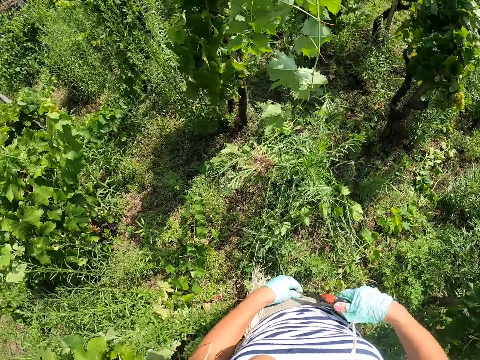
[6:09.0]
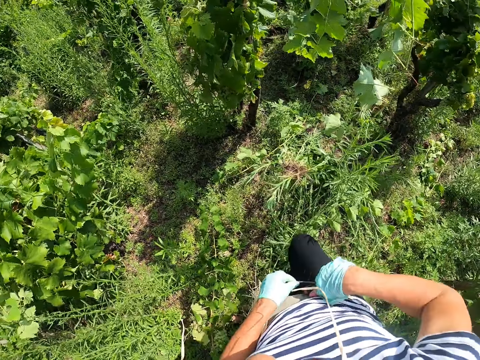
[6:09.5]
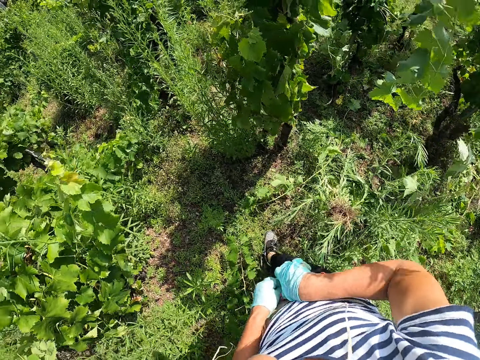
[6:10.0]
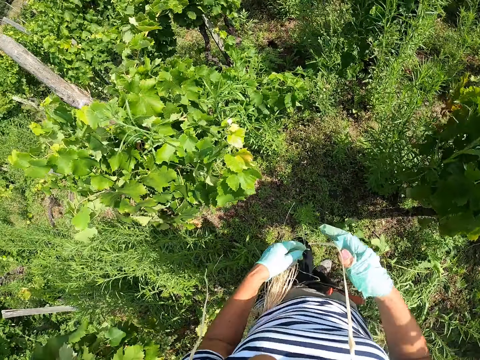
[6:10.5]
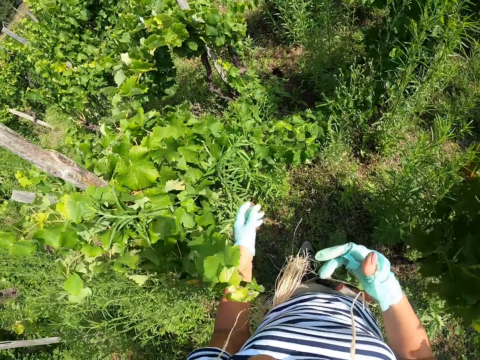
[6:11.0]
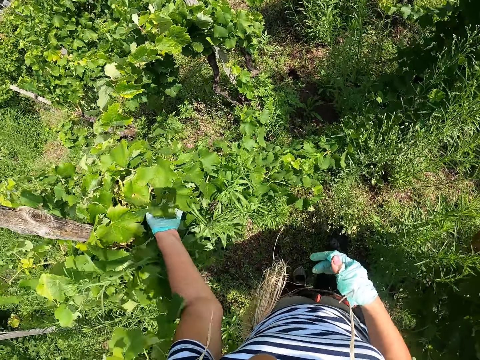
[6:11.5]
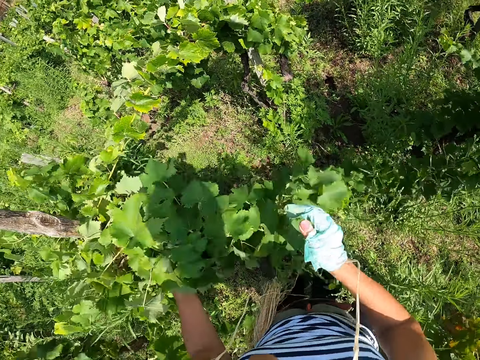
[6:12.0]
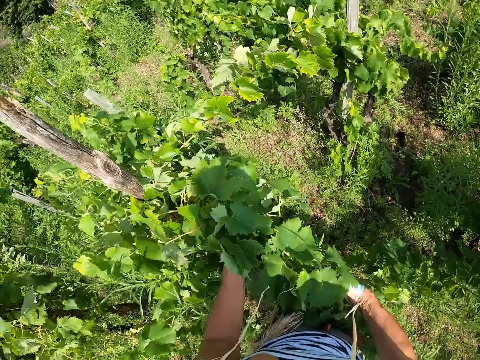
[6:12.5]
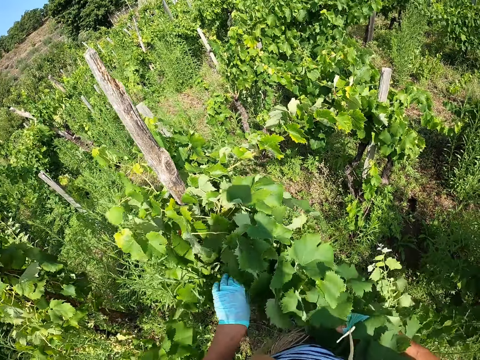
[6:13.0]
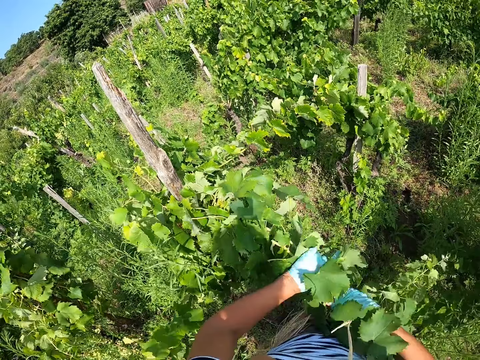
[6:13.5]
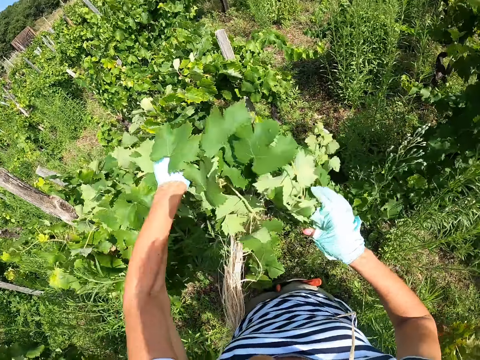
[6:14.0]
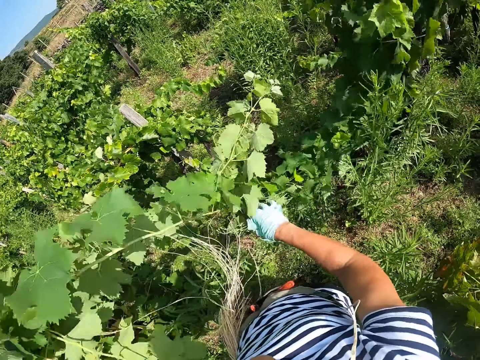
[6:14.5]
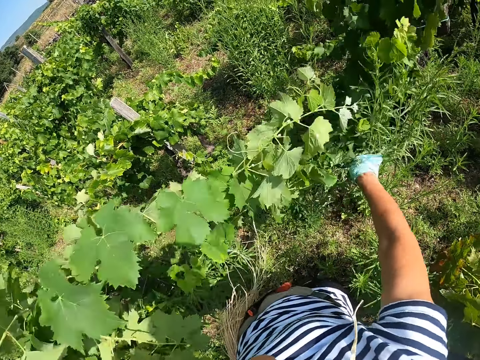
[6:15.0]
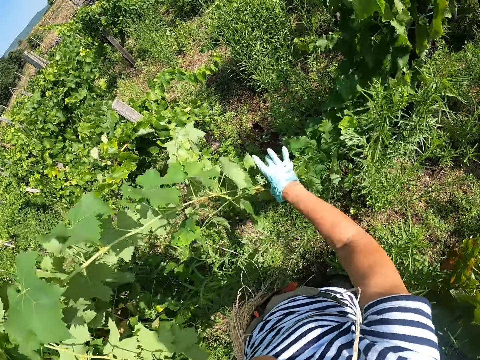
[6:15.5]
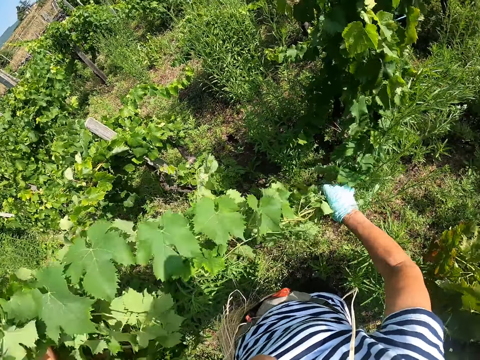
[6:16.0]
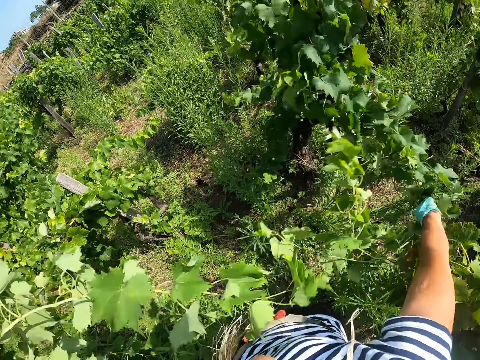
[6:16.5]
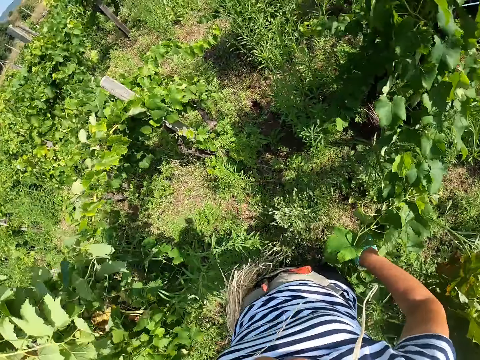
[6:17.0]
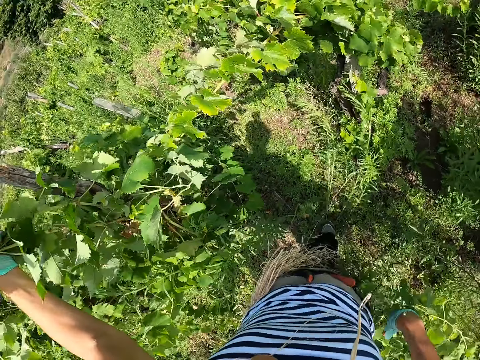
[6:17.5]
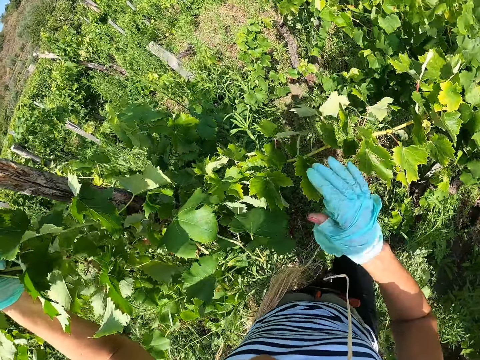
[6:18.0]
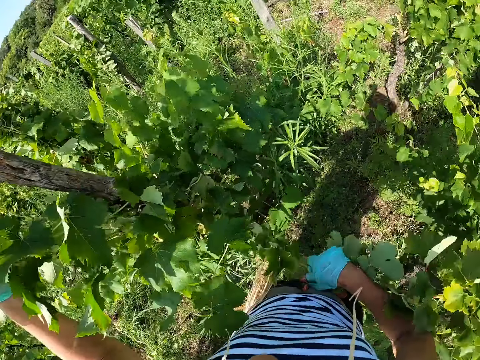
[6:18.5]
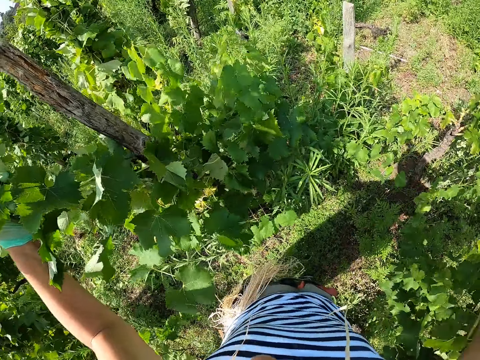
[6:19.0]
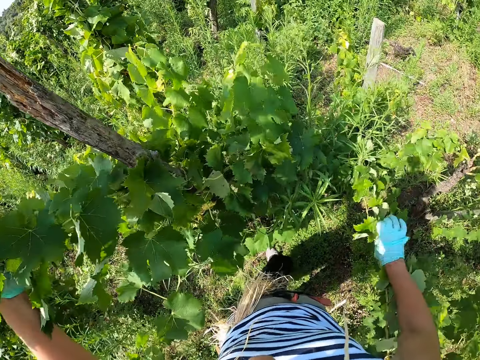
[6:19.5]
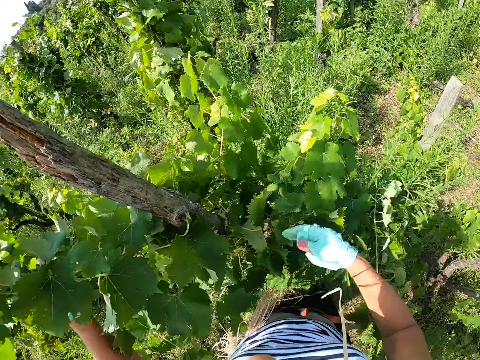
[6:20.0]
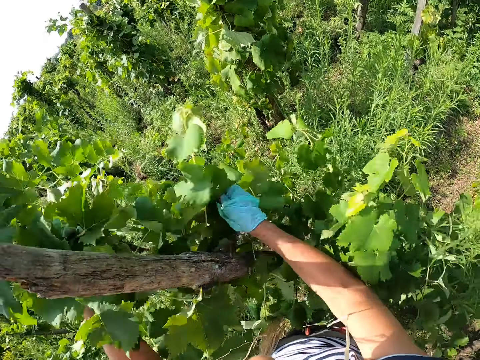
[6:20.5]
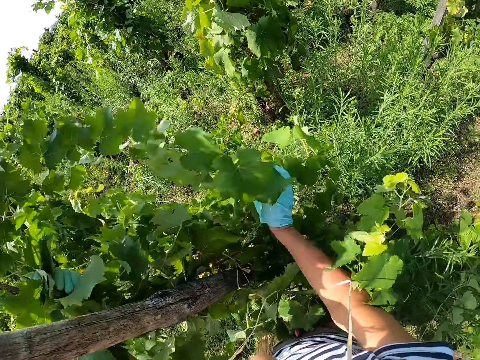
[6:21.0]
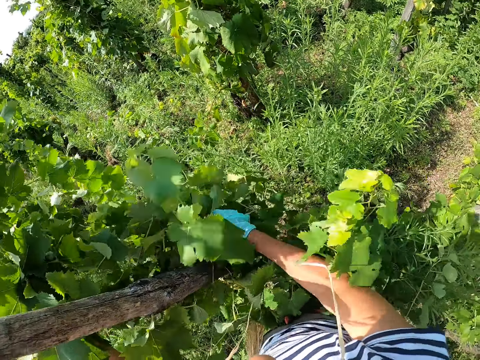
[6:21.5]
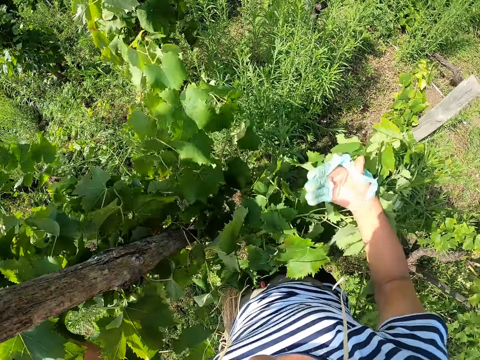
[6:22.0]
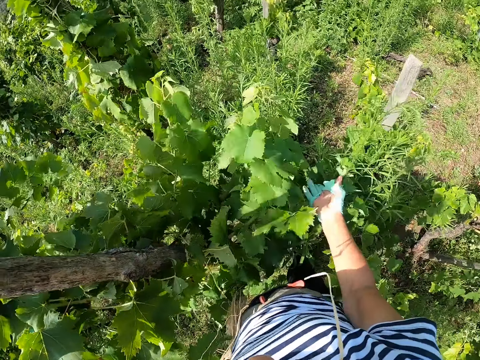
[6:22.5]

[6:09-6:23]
The camera wearer puts the pruning shears in the waist bag. He walks around the garden. He separates the grape branches with his hand. He lifts a plant. He pulls the plant. He moves the grape branch with his hand. He holds the grape branches together with his hand.

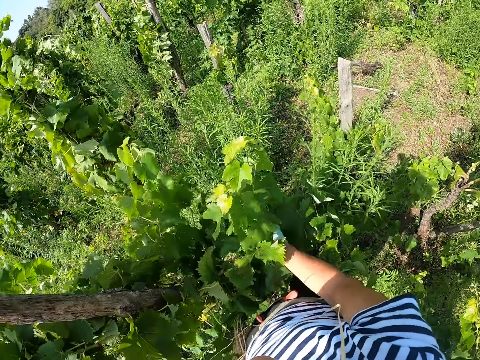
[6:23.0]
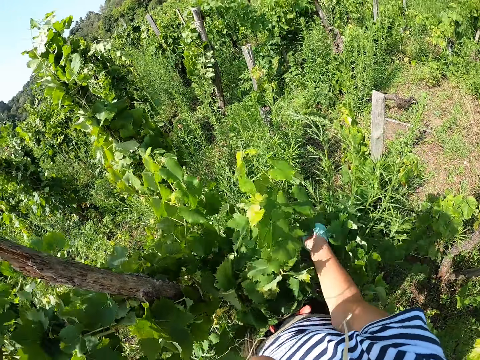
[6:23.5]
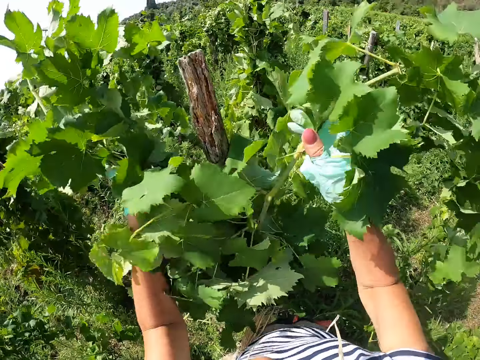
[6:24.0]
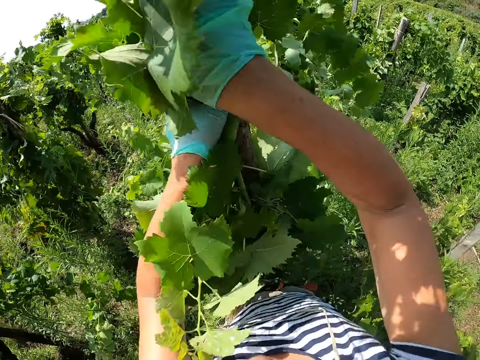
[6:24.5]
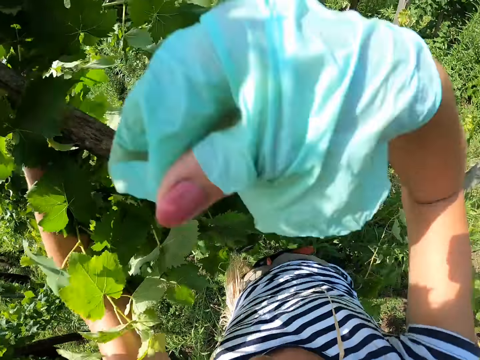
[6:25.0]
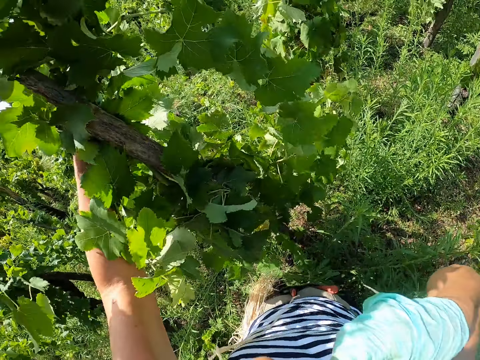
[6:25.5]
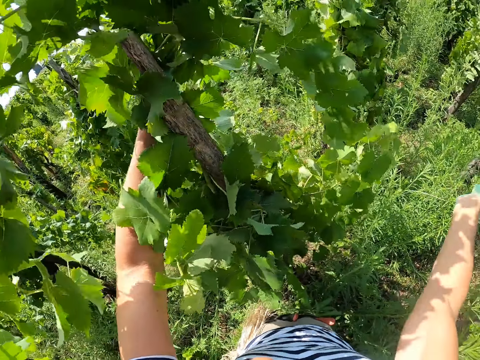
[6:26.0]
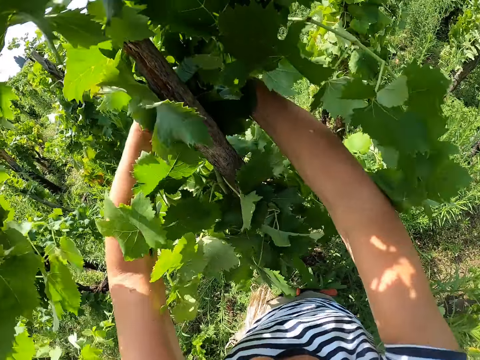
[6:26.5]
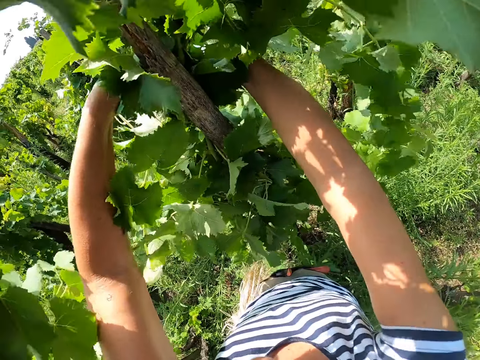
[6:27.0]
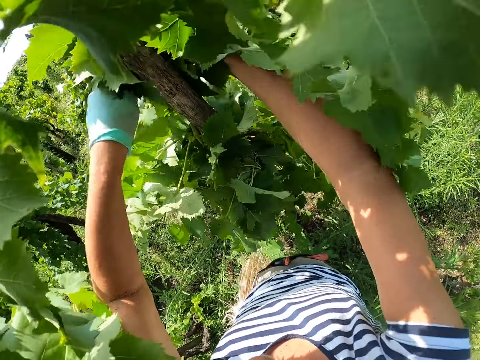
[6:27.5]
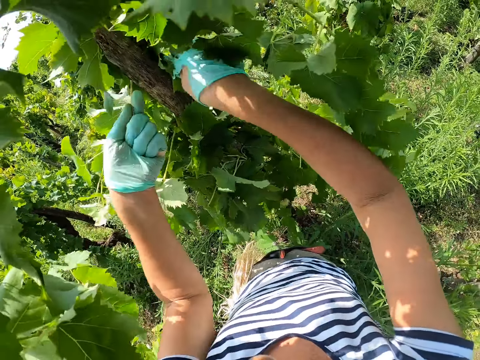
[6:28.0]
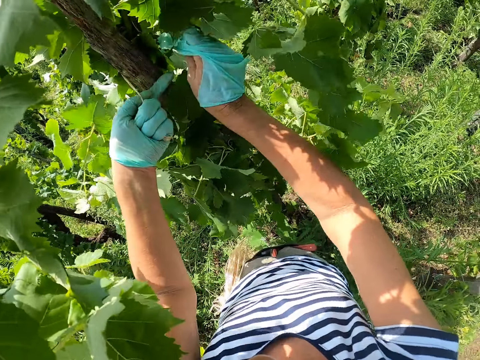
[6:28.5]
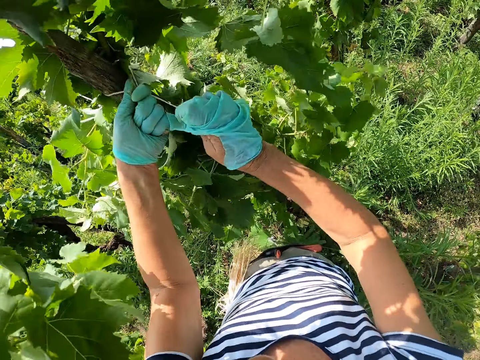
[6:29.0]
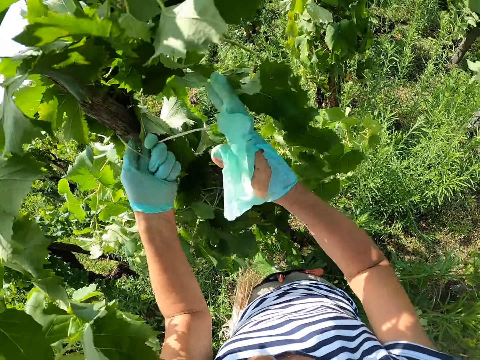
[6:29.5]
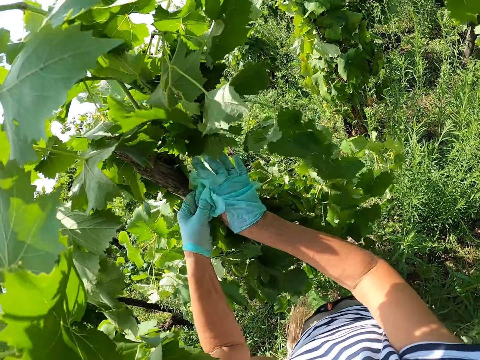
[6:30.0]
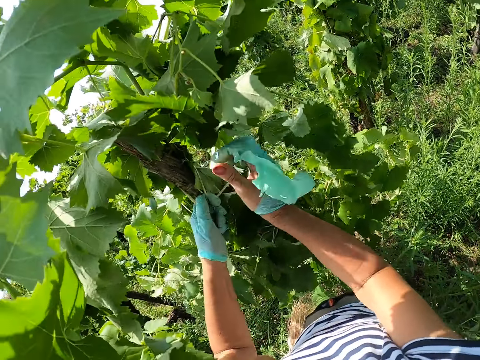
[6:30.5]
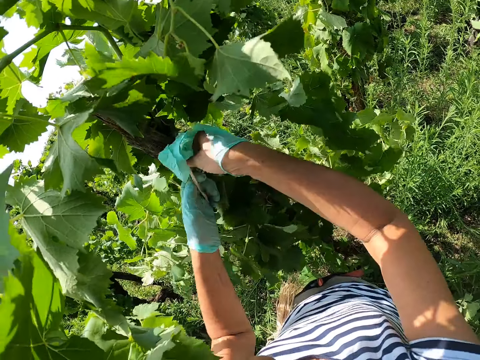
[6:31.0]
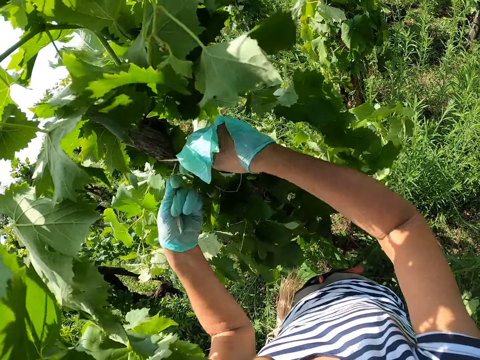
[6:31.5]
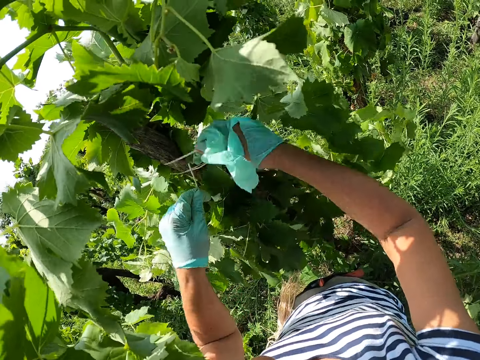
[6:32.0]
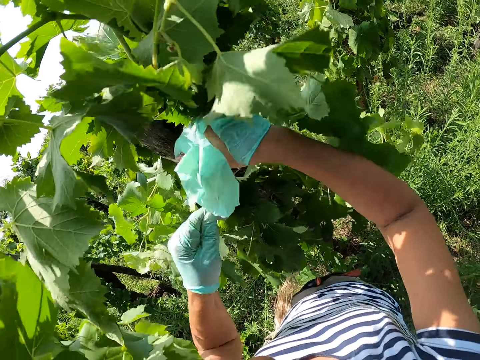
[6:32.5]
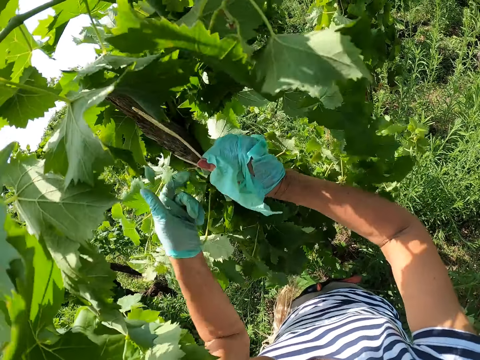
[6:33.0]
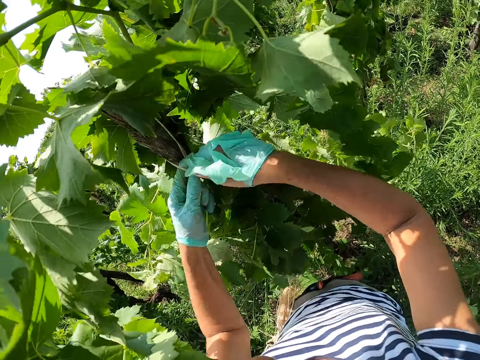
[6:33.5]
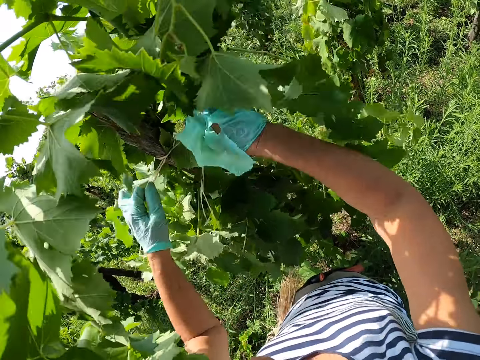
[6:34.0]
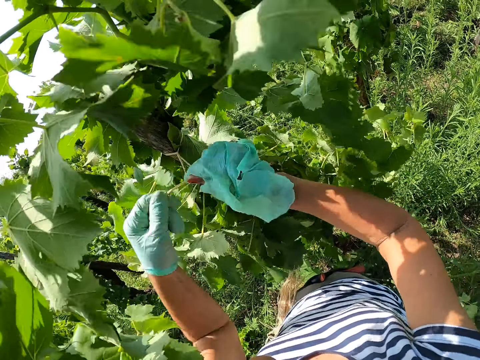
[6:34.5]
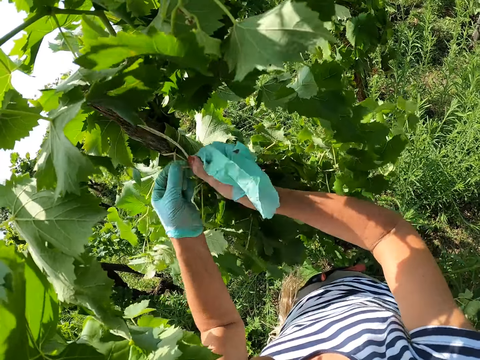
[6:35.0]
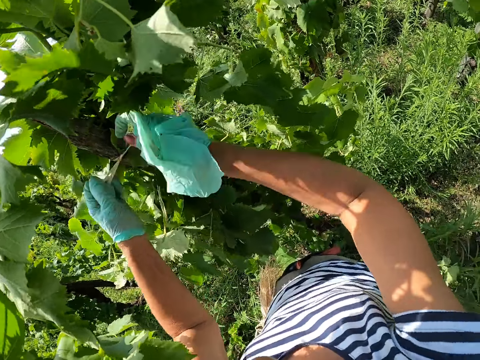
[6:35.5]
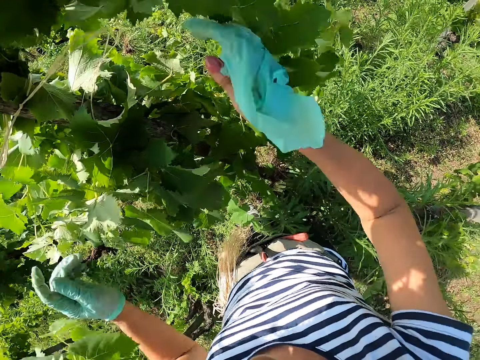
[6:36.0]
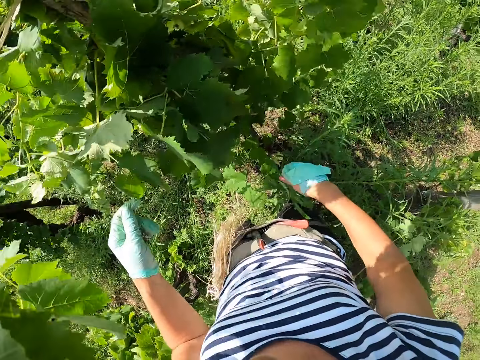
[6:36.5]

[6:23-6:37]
The camera wearer pulls a plant towards a pole. He picks a string from his mouth. He ties the grape branches against the pole with the string. He ties the plants to the pole with a rope.
